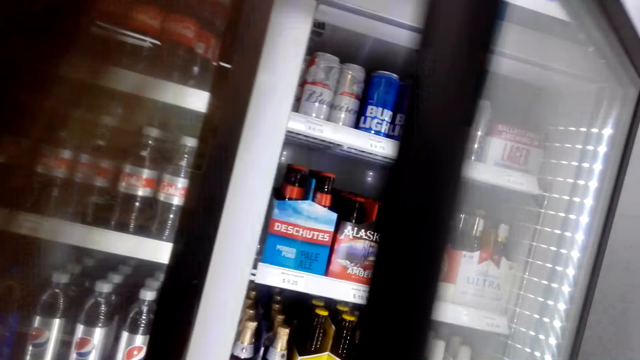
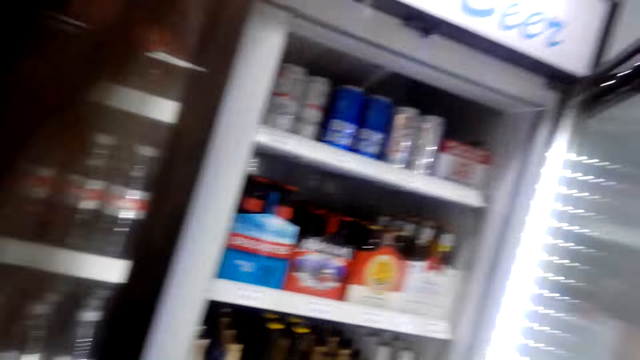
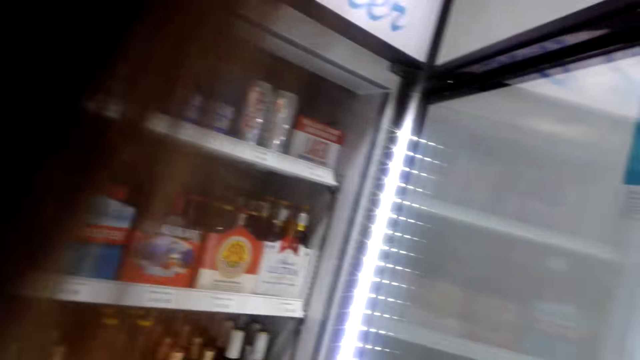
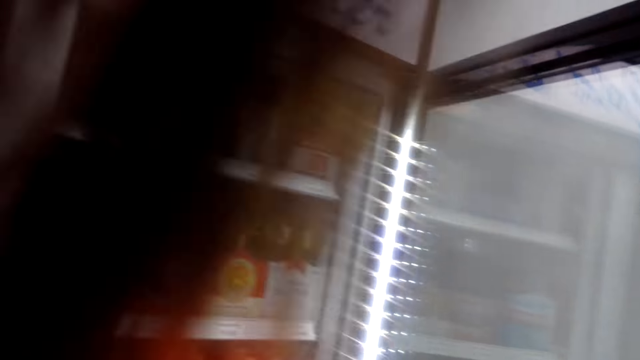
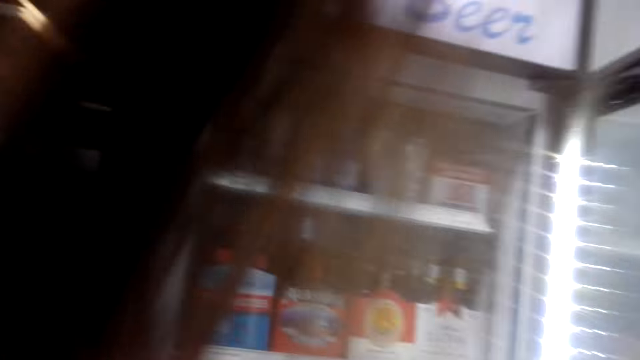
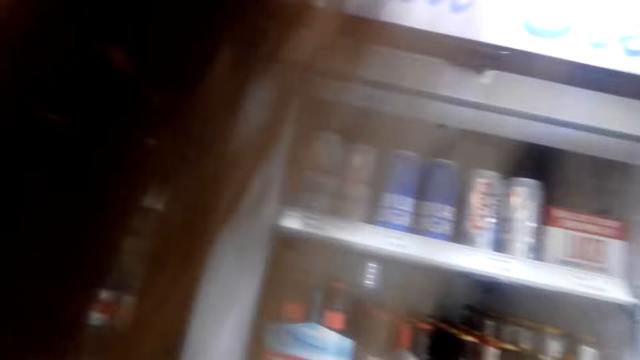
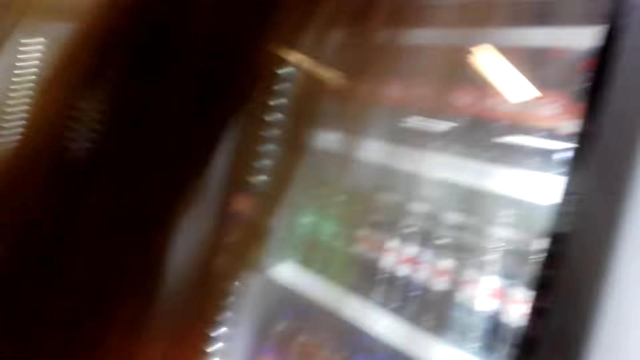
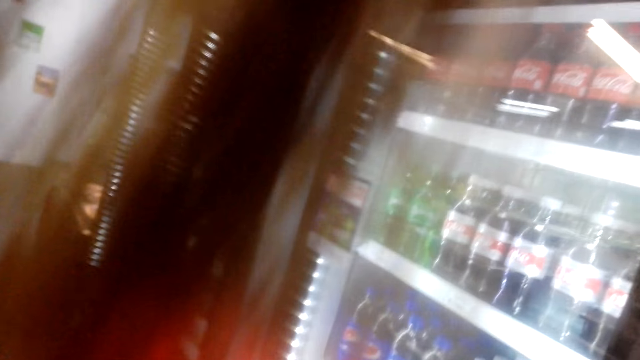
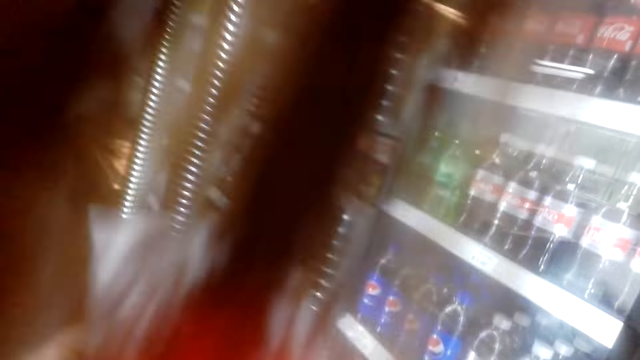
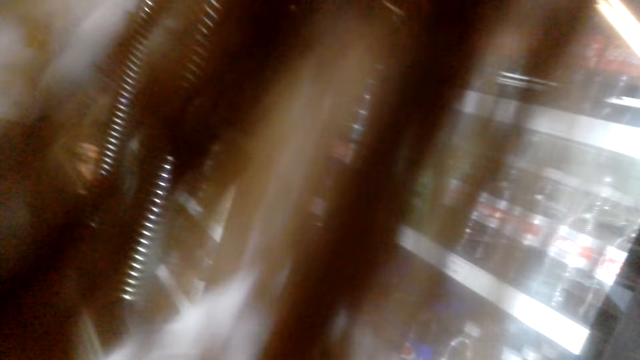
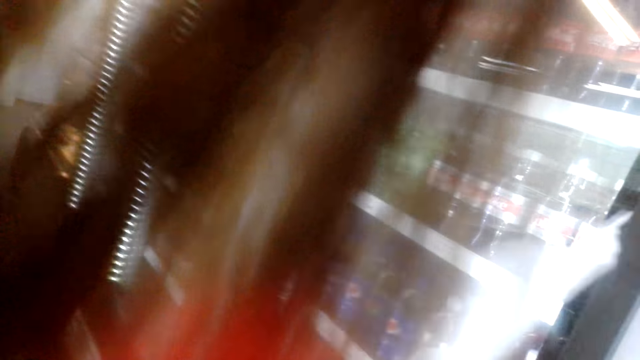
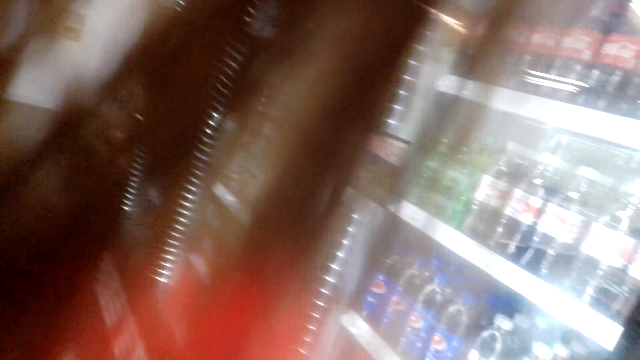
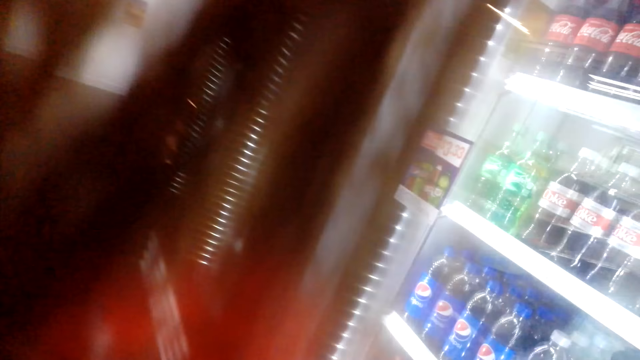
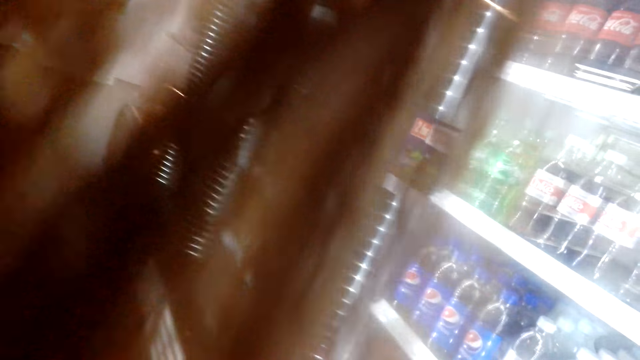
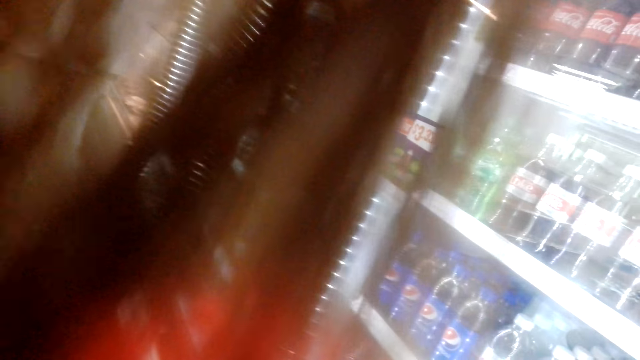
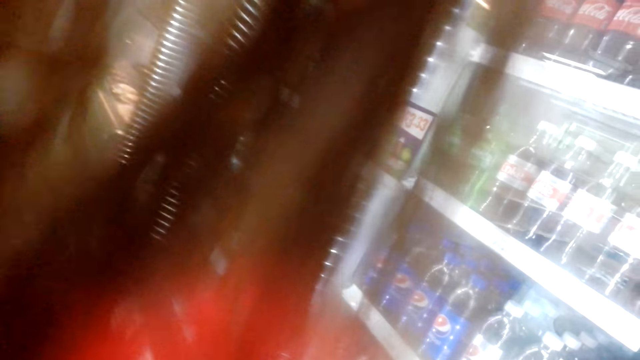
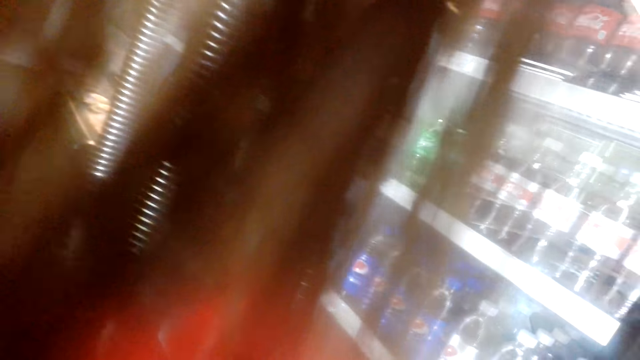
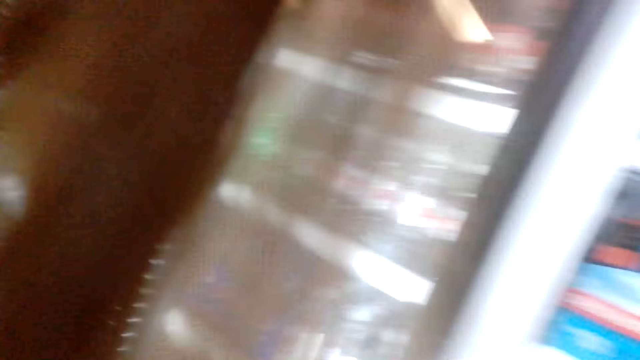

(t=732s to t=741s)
The camera wearer opens the fridge door while talking. They move the paper.

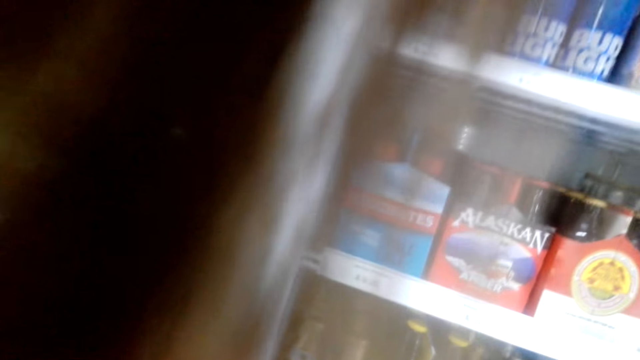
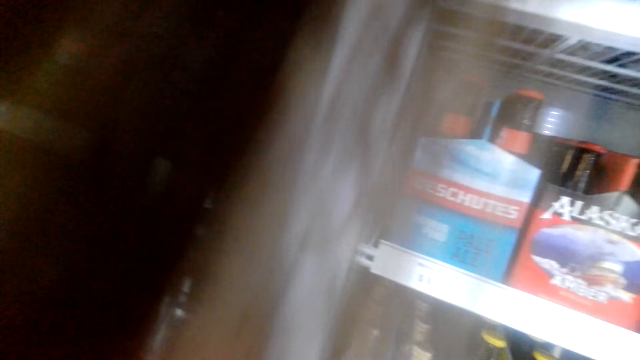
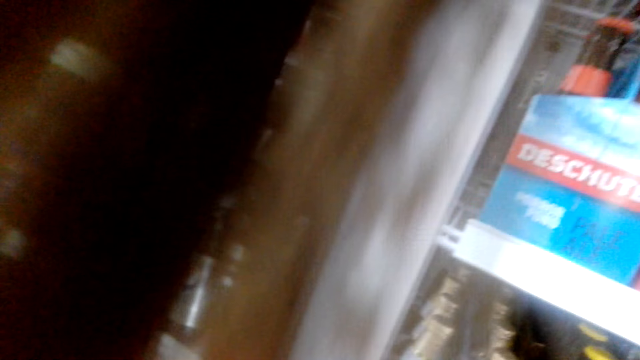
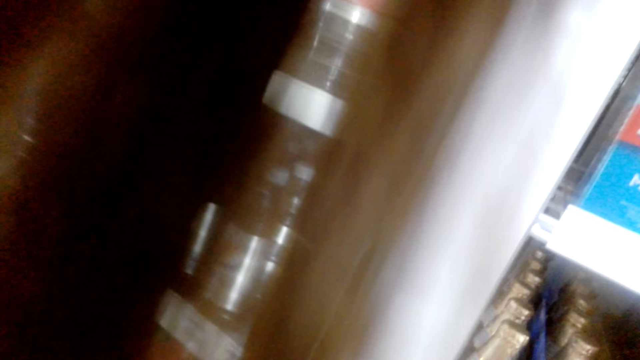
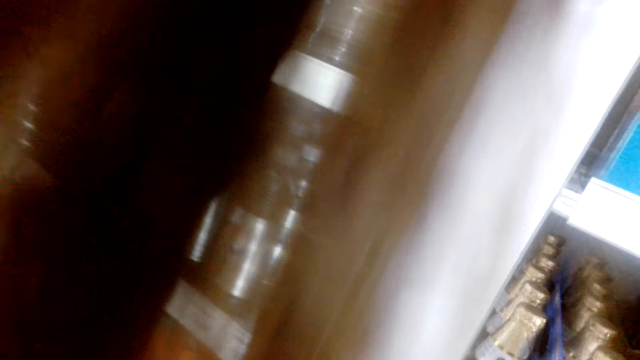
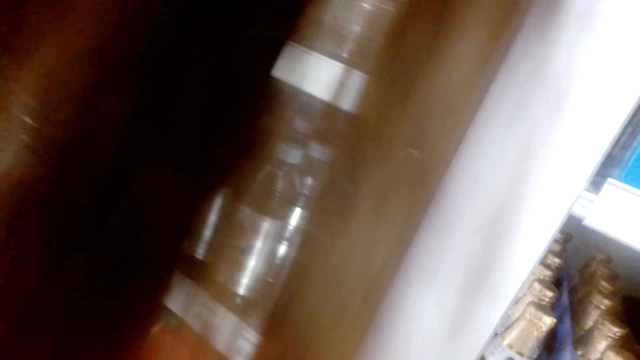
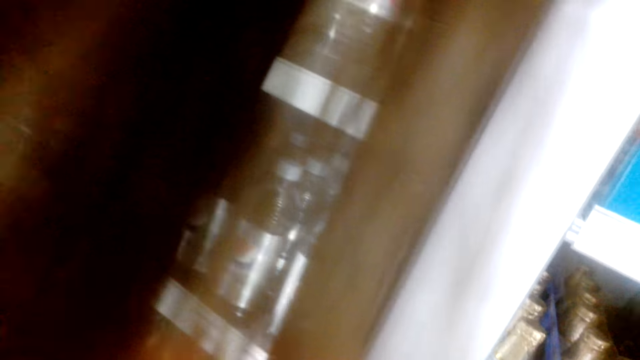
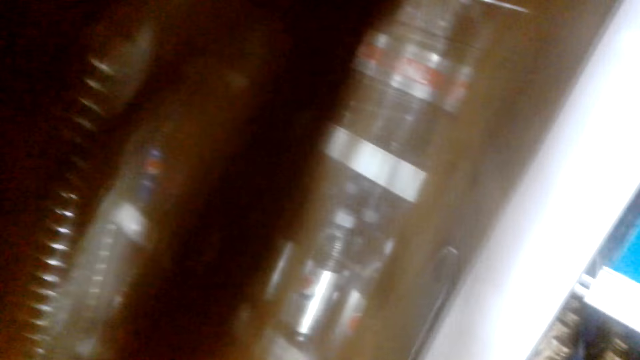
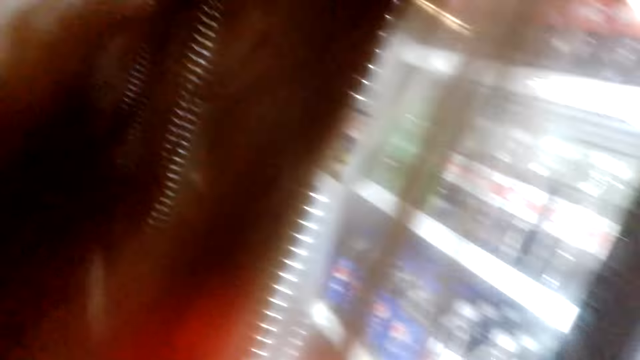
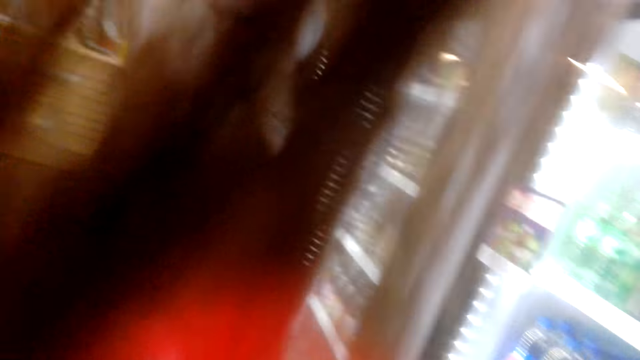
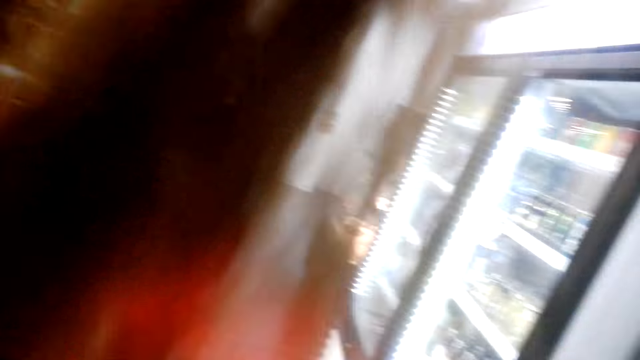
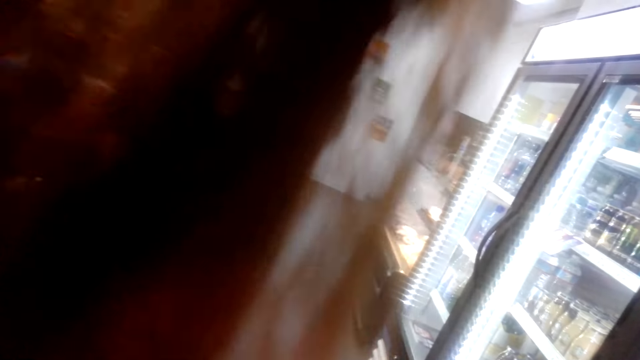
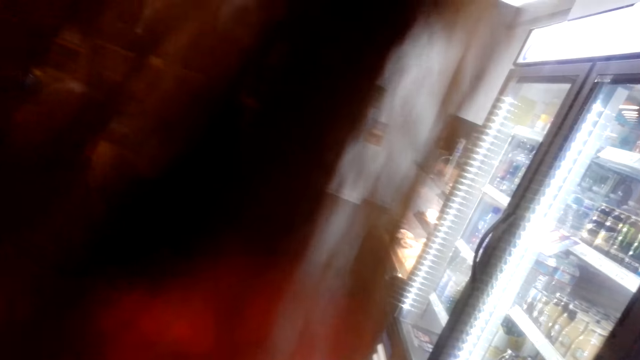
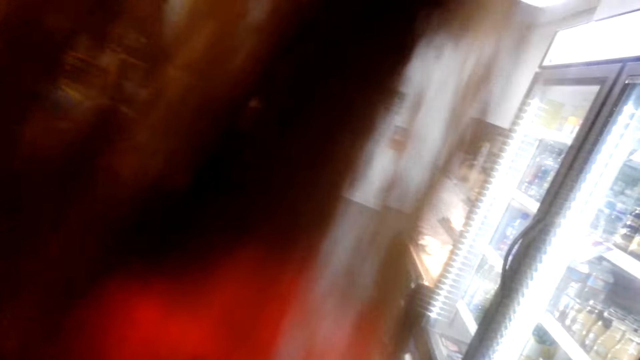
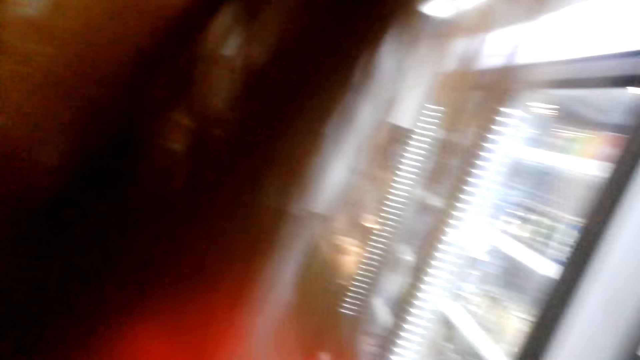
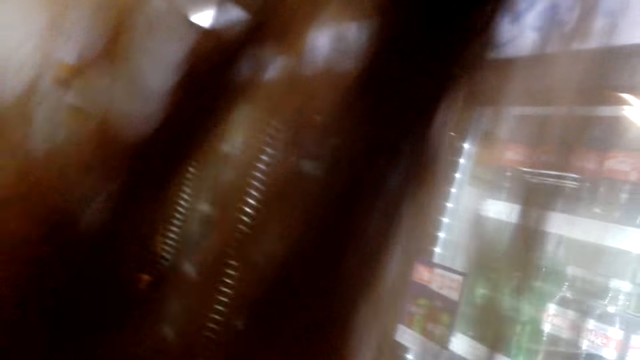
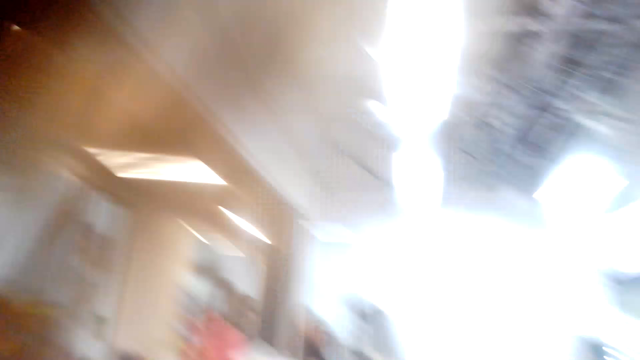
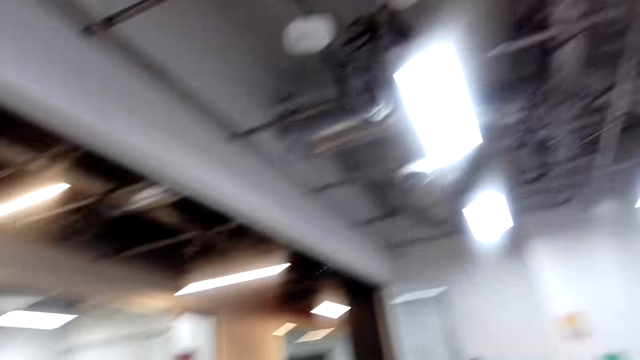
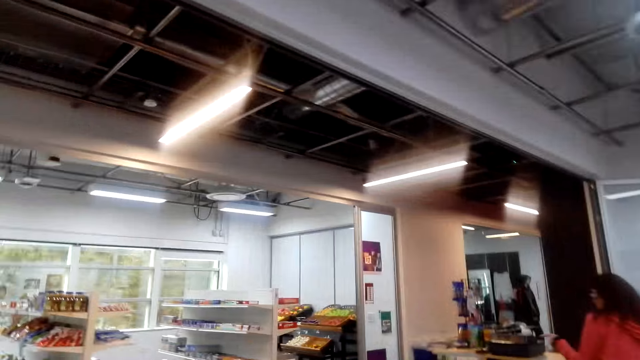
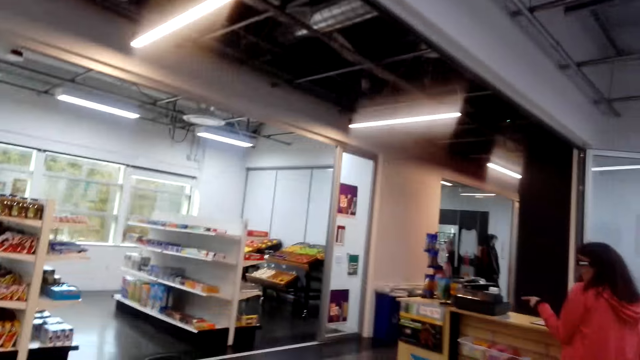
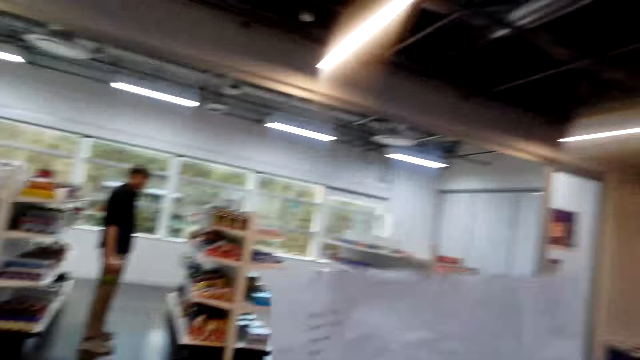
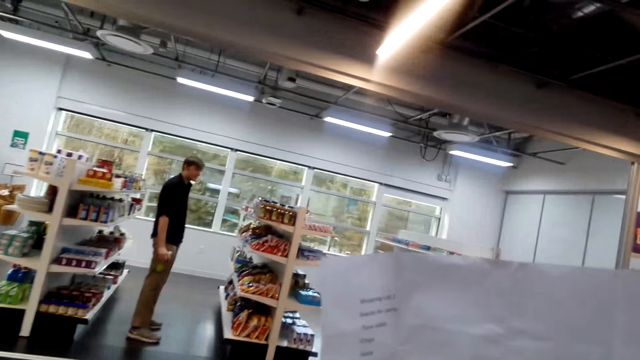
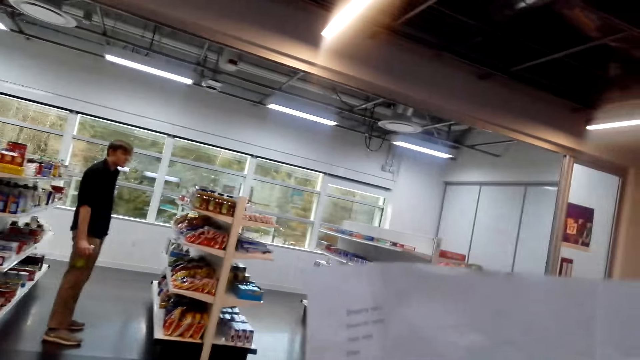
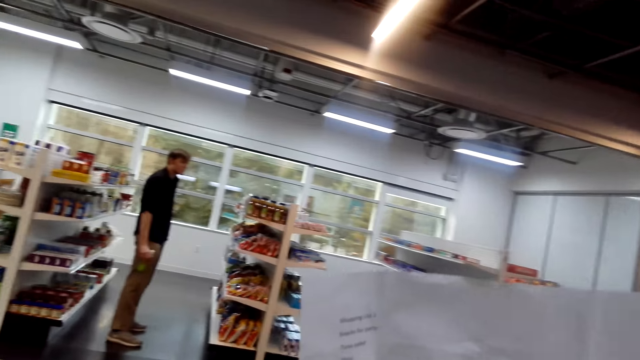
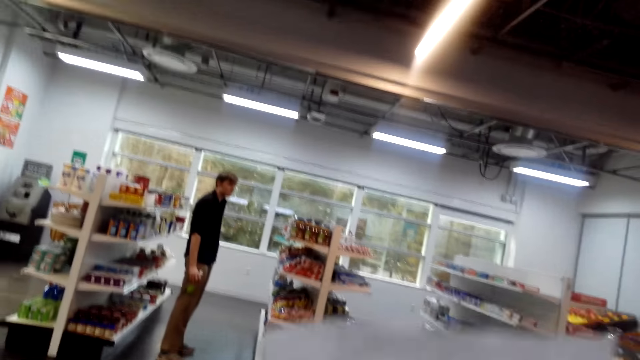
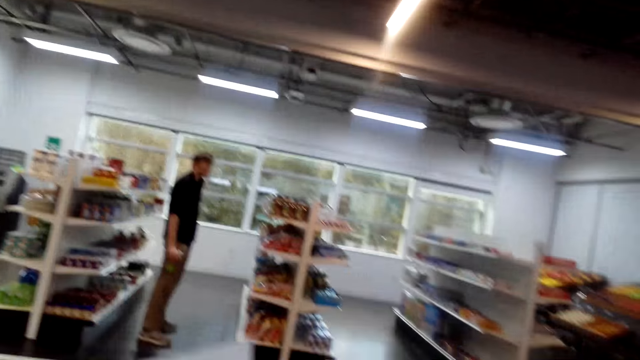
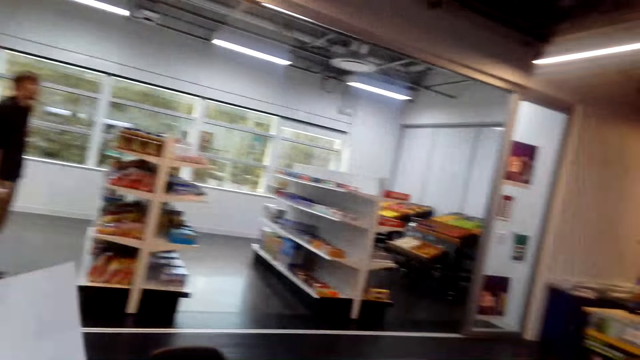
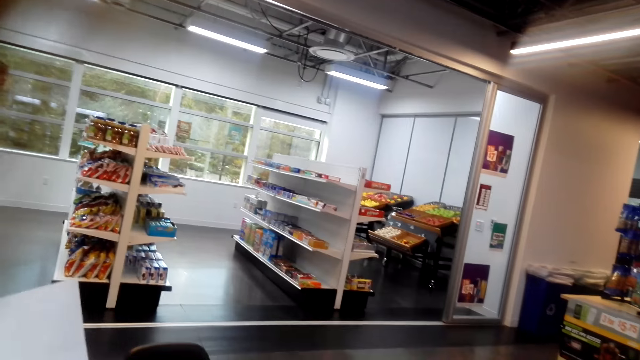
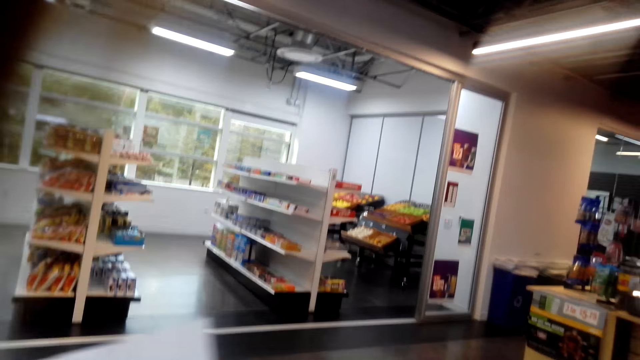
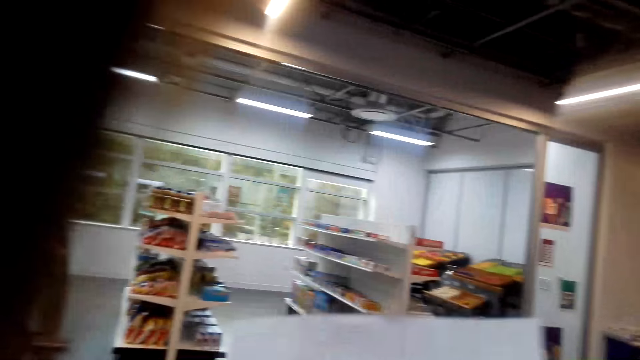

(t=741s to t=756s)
Someone talks. The camera wearer closes the fridge and walks. They look around the shop. They walk reading their list.
